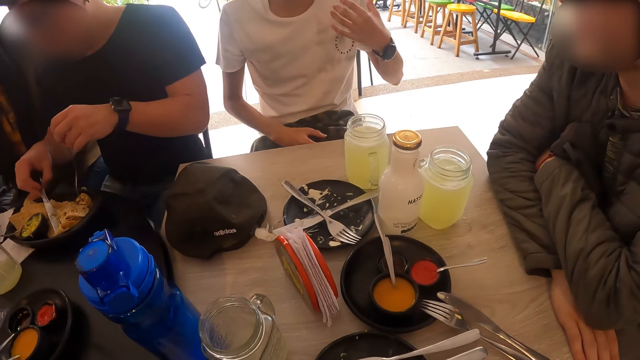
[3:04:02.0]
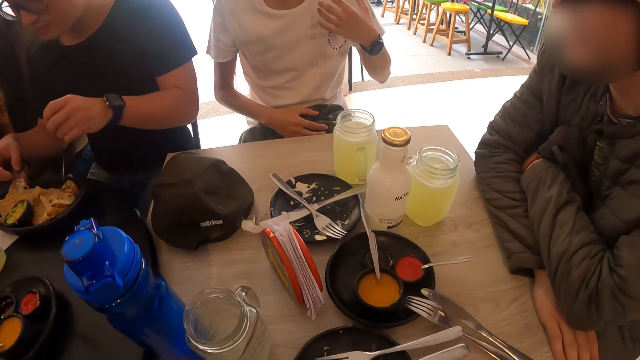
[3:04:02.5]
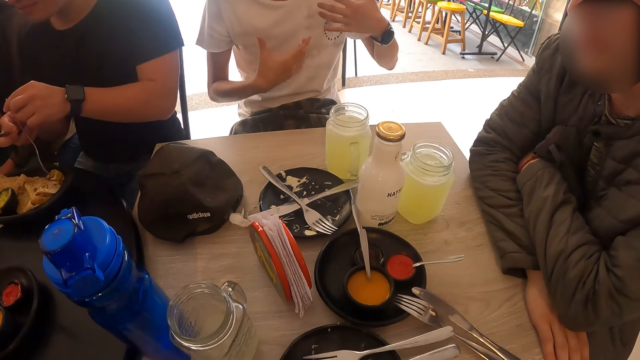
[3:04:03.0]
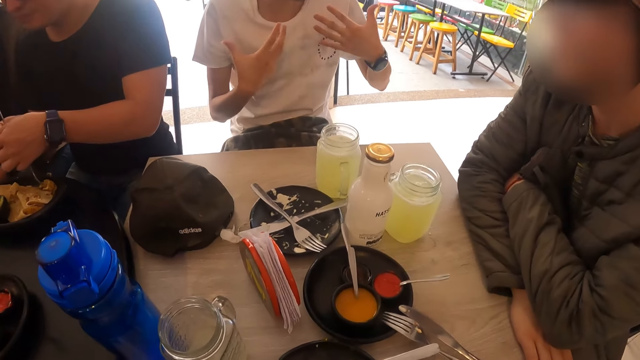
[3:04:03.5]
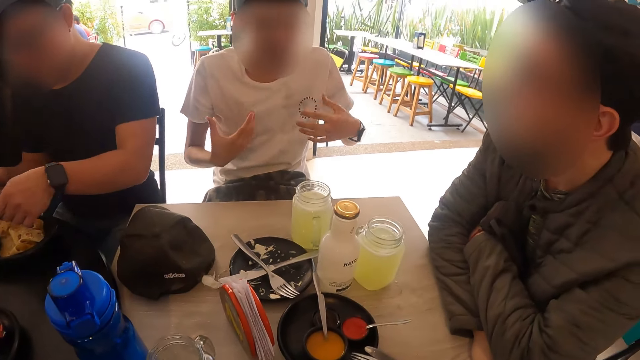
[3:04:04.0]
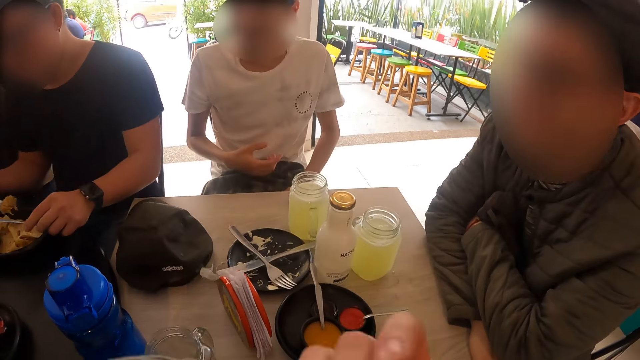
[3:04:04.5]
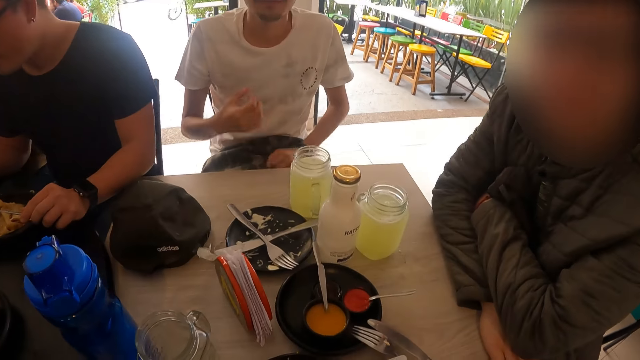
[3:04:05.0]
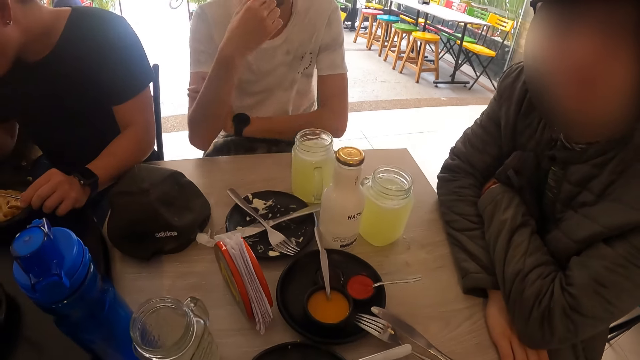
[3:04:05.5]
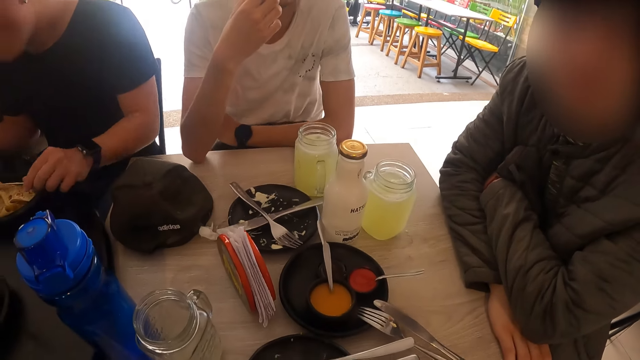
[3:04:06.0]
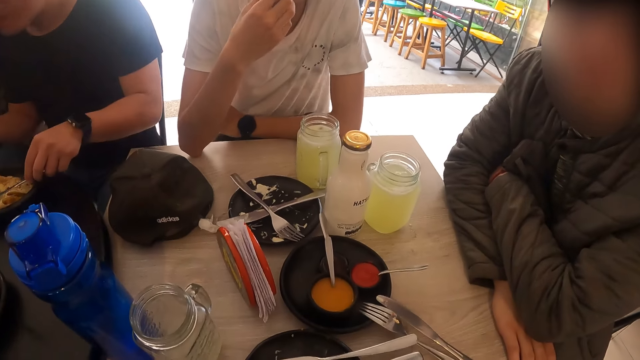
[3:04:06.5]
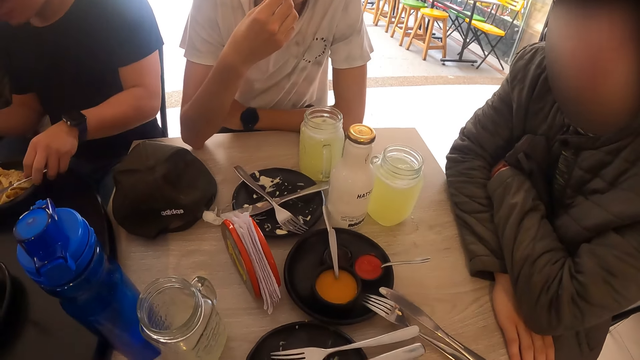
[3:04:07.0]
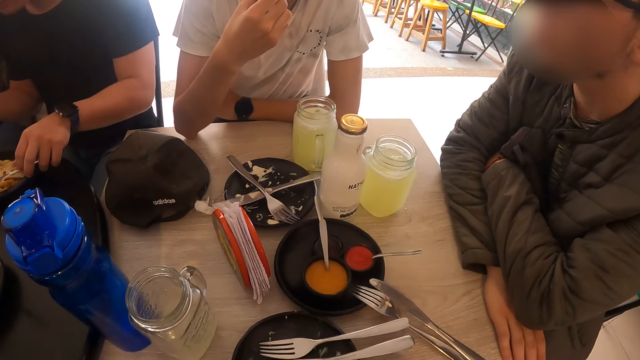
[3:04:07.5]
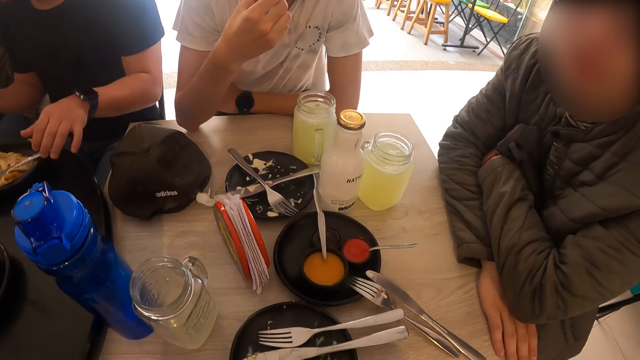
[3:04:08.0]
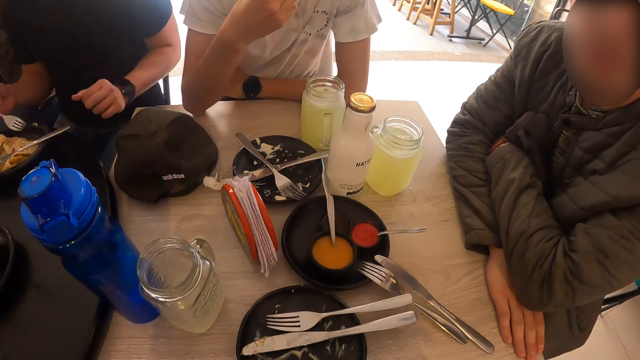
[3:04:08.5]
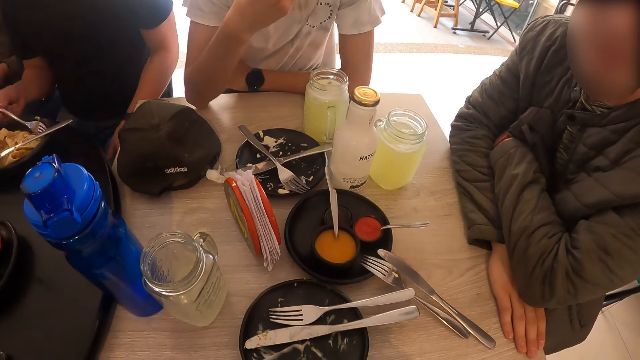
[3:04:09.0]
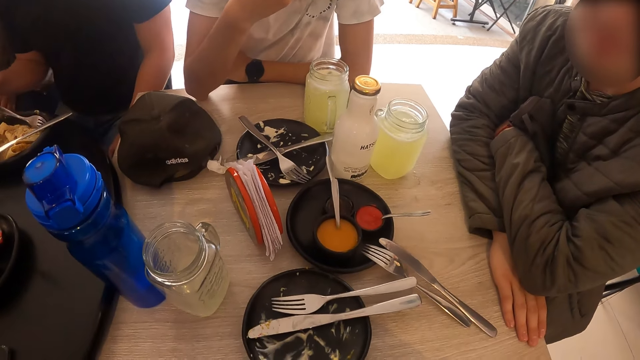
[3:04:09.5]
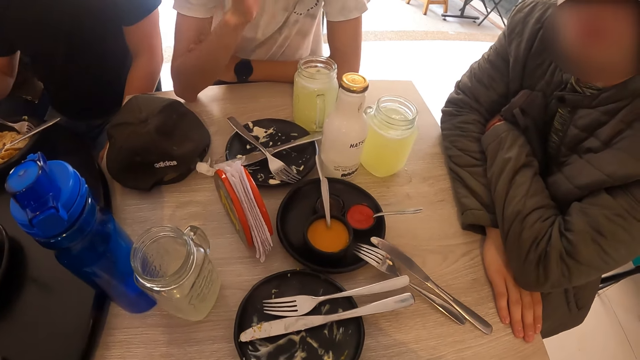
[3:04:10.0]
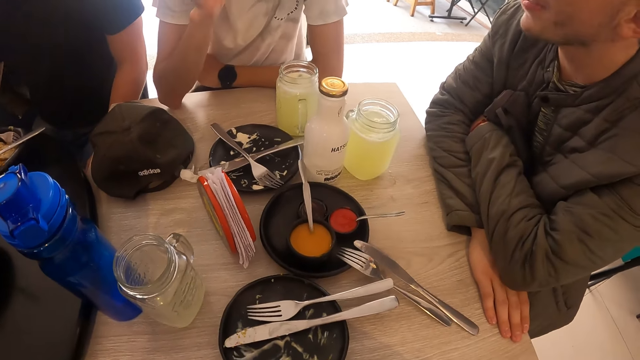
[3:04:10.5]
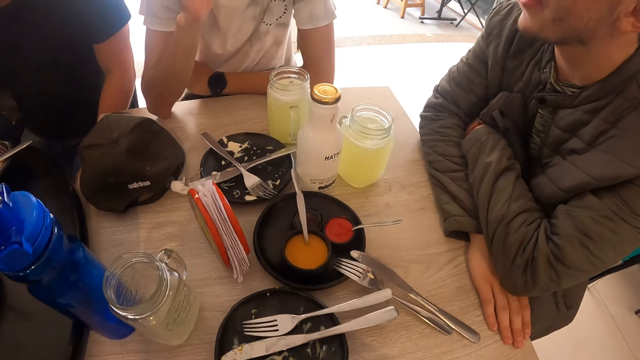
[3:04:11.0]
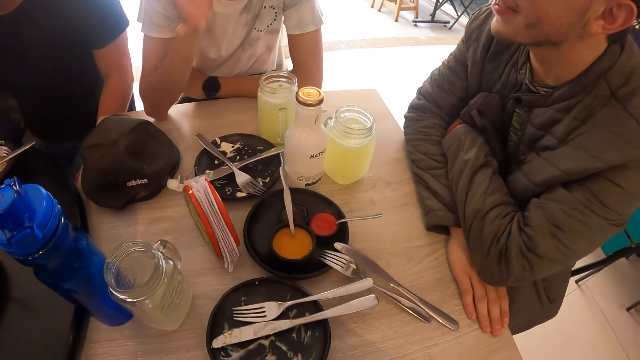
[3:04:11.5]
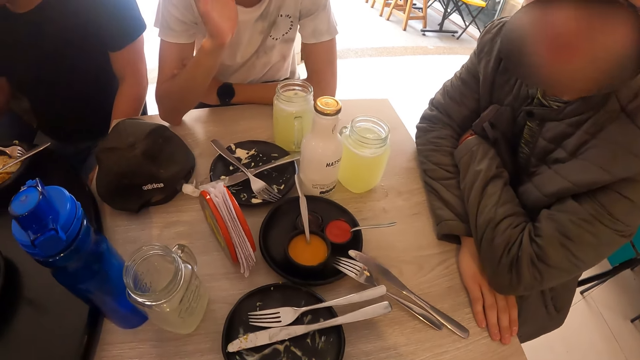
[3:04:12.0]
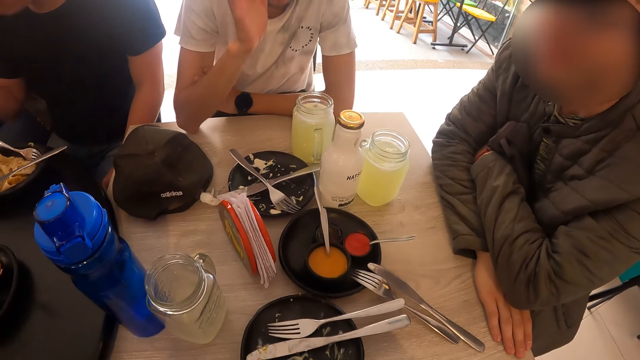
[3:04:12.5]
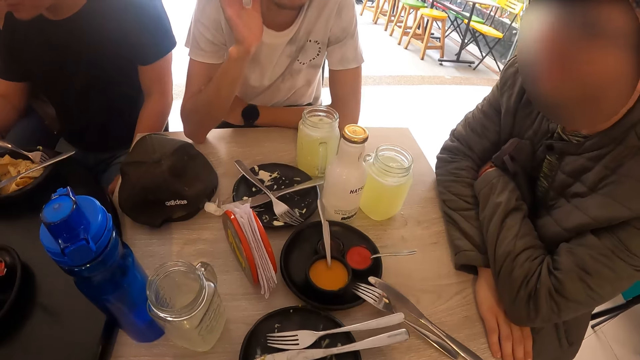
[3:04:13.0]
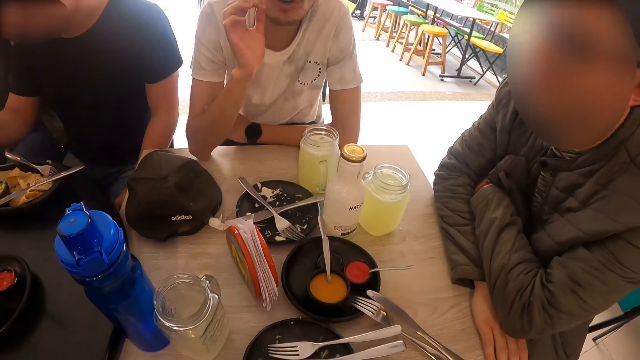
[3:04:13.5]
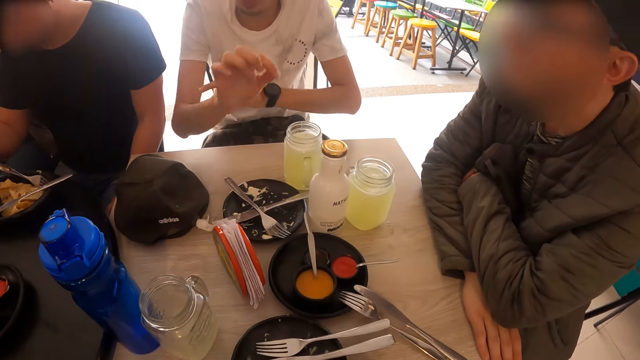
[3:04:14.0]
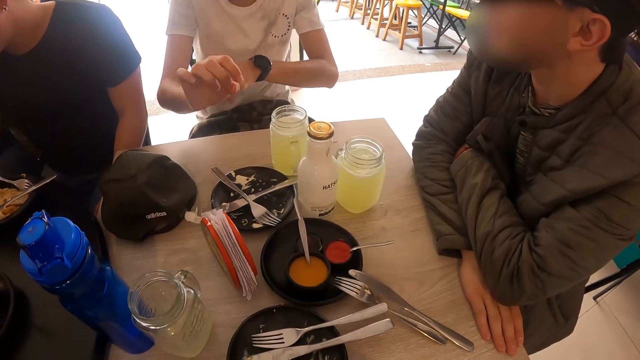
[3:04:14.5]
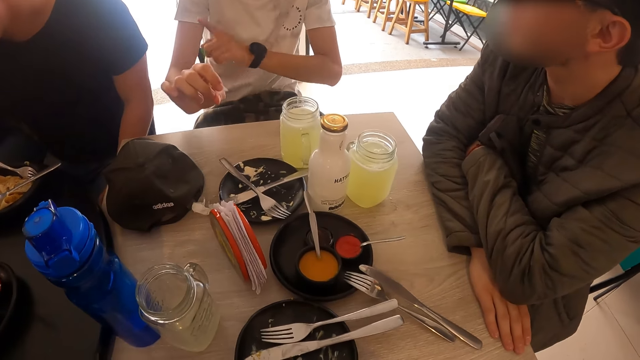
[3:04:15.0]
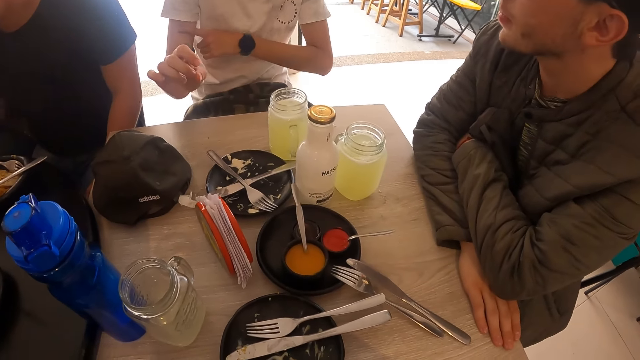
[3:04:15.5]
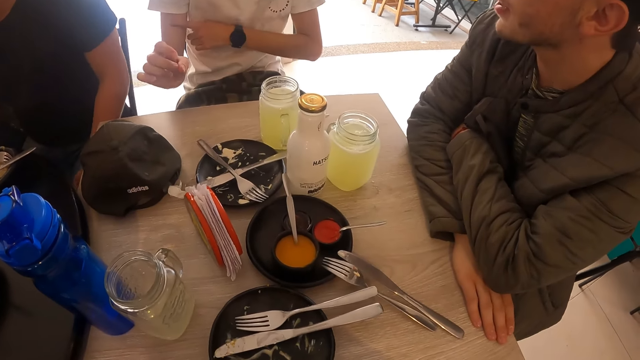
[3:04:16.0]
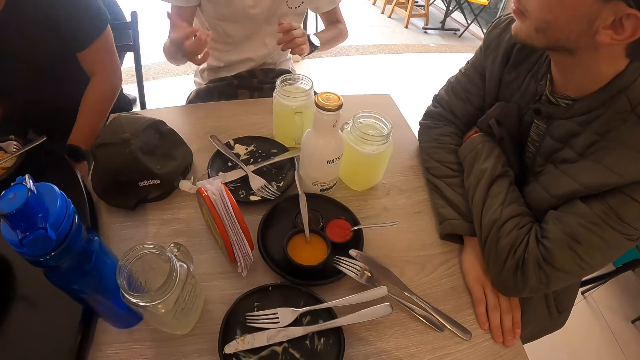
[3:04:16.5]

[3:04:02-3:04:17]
A man scoops the tortilla with the fork. Another man places his hands on the table. The first man drops the fork and knife in both hands on the plate on the table. A third man interacts with the camera wearer. The second man interacts with the third man.

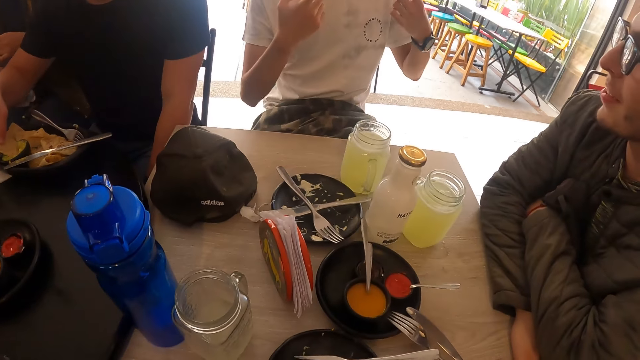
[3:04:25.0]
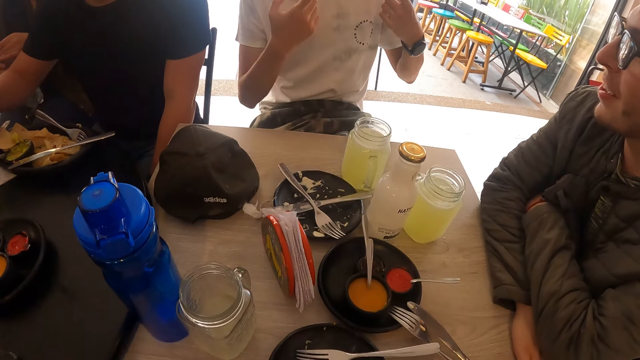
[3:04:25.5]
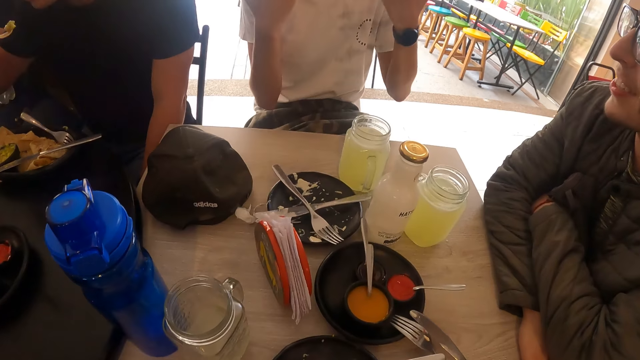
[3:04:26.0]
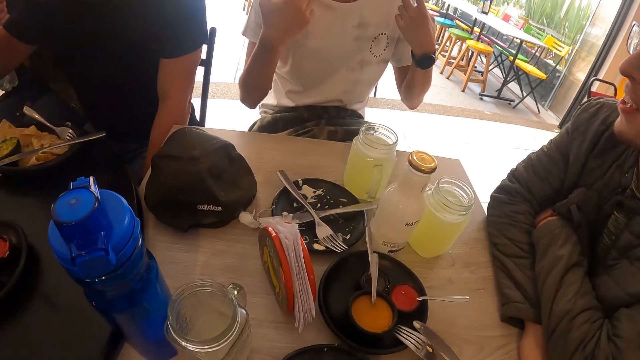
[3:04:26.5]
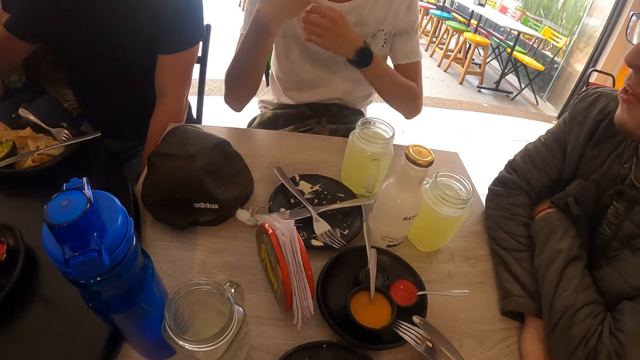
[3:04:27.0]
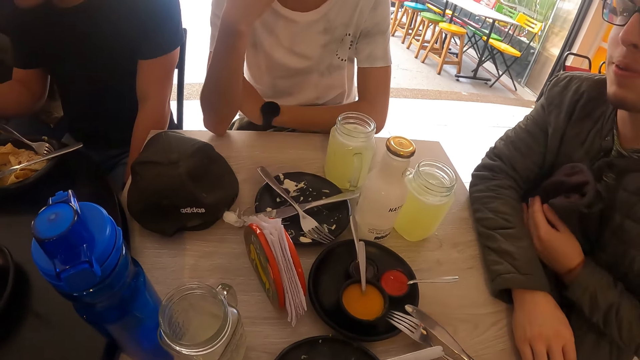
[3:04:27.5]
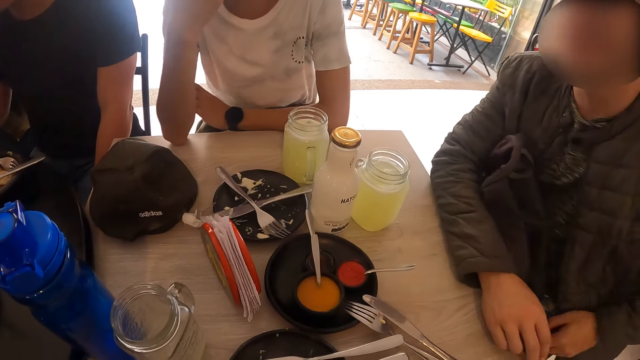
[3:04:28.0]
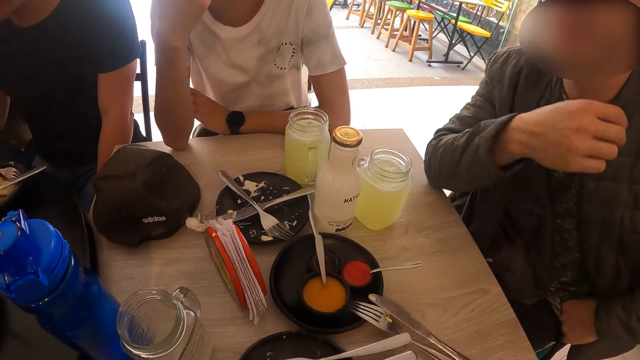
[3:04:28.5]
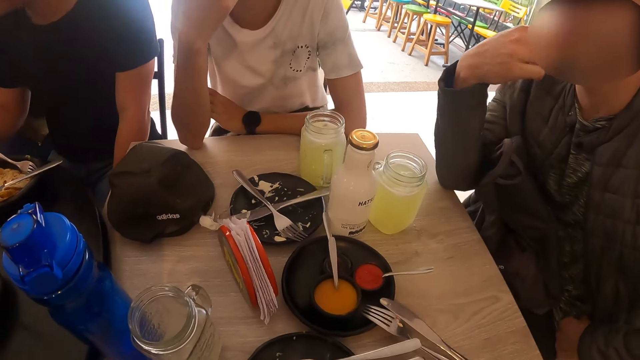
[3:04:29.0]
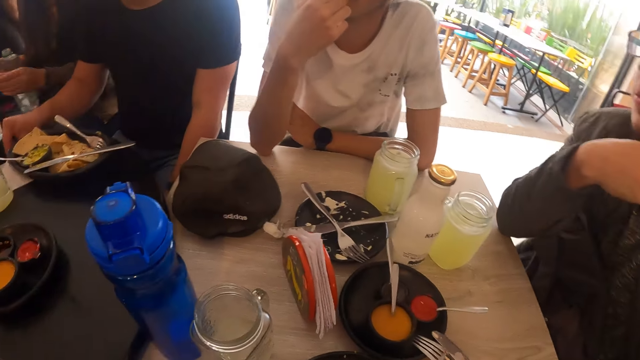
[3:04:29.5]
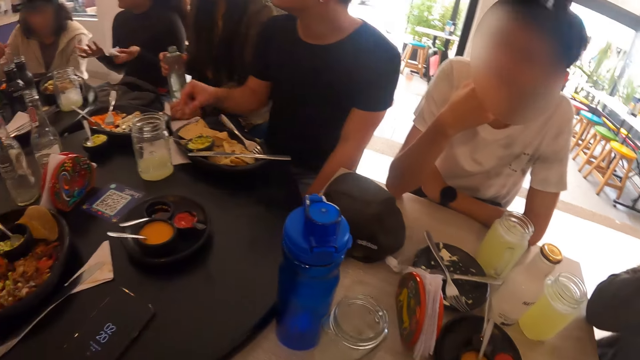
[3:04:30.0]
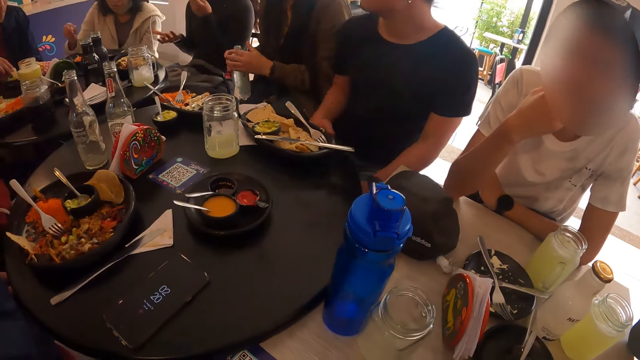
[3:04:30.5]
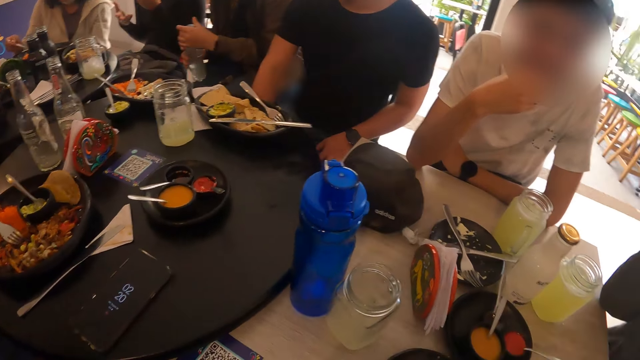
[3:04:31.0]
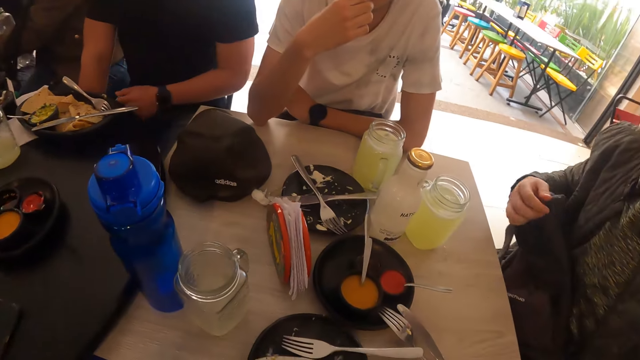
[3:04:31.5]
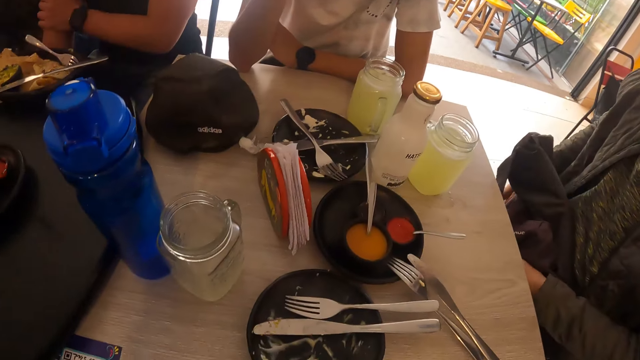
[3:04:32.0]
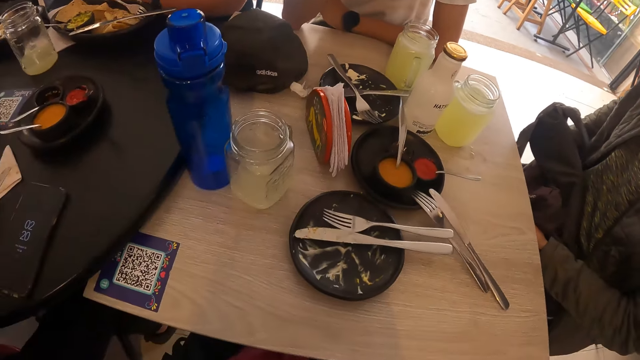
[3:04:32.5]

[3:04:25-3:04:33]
A man nods his head. The man interacts with the camera wearer.
